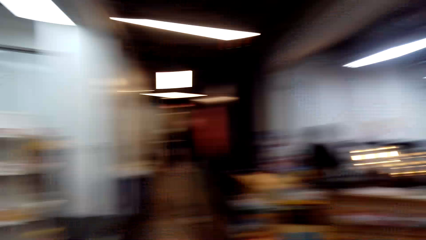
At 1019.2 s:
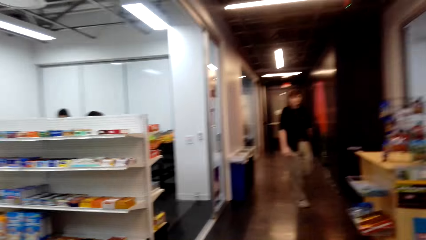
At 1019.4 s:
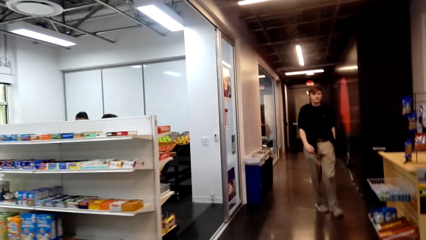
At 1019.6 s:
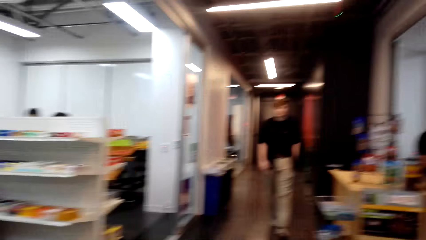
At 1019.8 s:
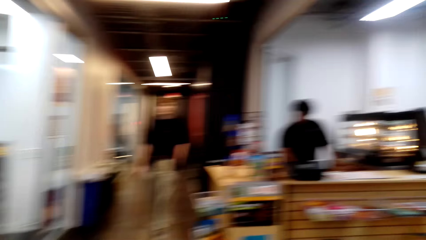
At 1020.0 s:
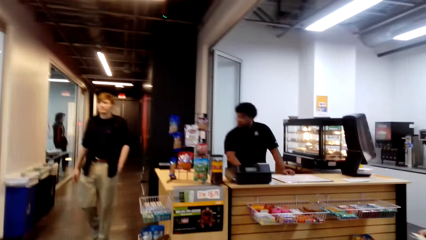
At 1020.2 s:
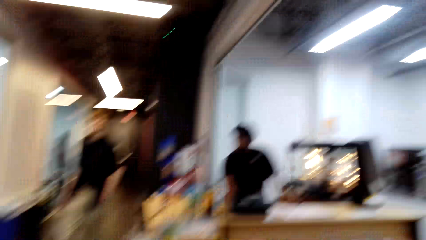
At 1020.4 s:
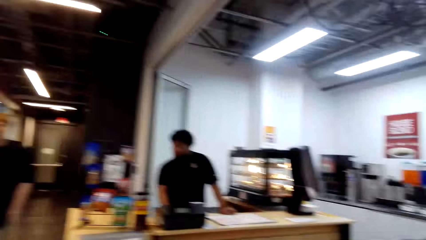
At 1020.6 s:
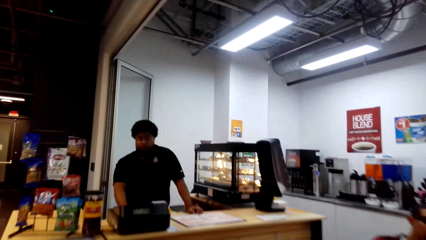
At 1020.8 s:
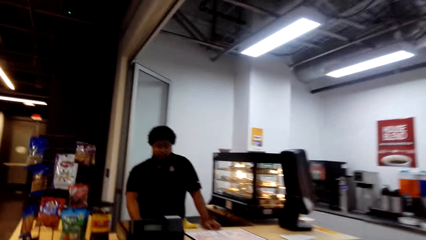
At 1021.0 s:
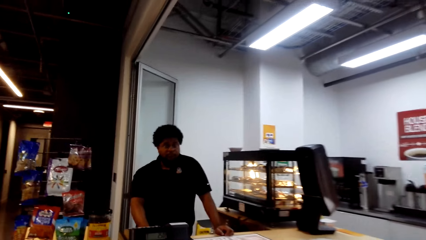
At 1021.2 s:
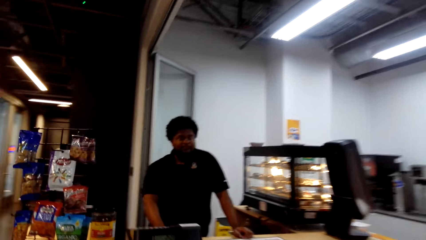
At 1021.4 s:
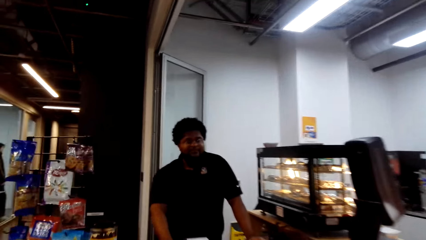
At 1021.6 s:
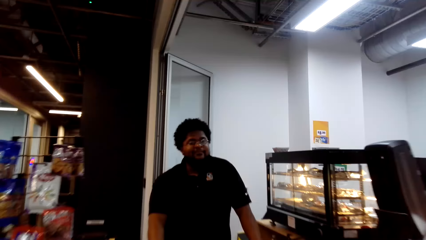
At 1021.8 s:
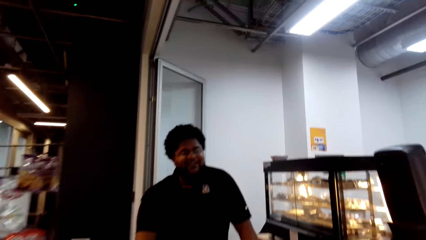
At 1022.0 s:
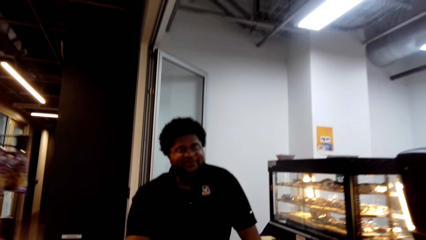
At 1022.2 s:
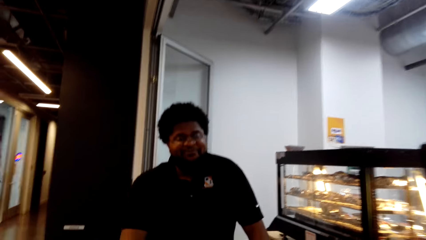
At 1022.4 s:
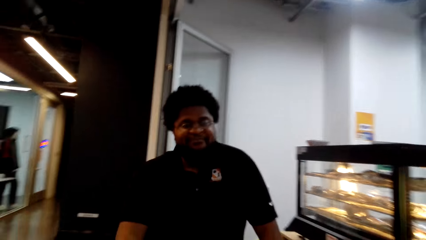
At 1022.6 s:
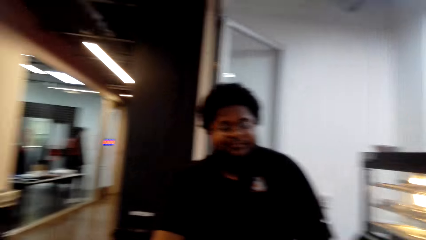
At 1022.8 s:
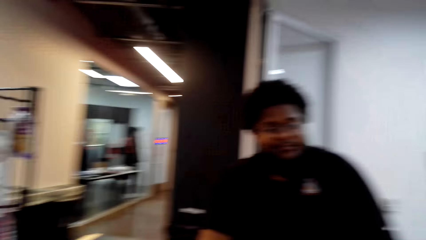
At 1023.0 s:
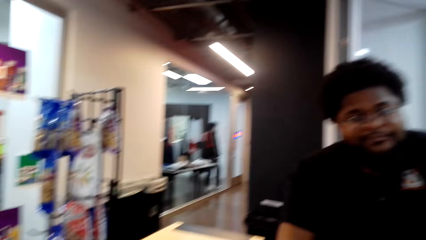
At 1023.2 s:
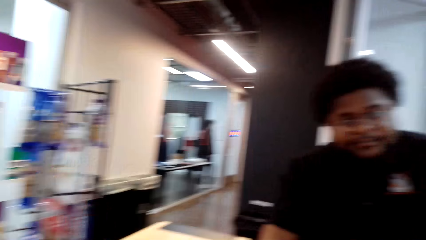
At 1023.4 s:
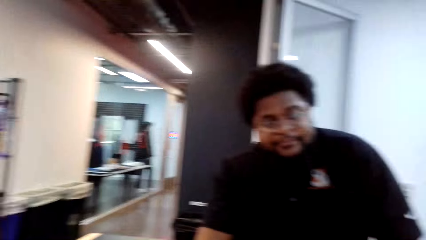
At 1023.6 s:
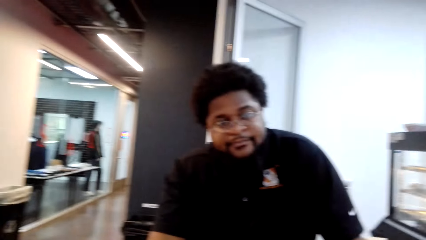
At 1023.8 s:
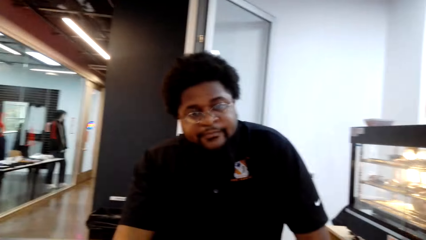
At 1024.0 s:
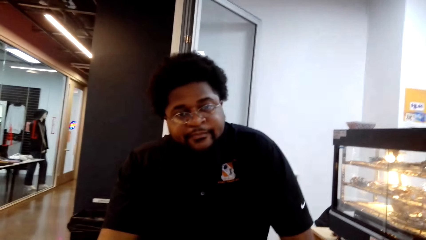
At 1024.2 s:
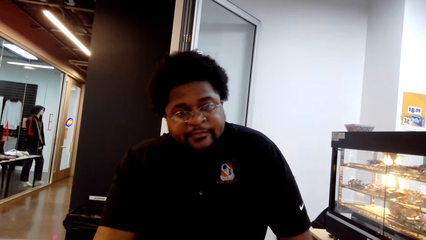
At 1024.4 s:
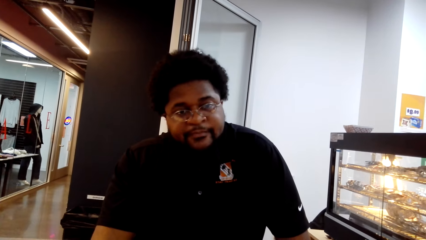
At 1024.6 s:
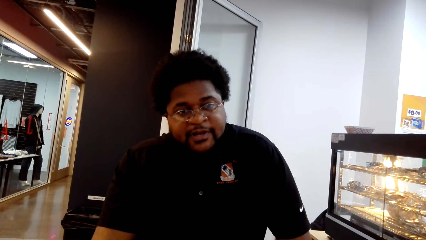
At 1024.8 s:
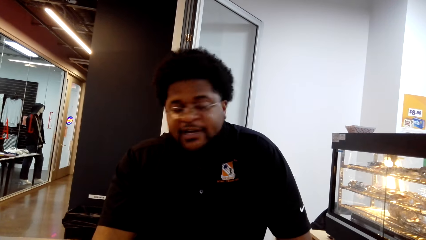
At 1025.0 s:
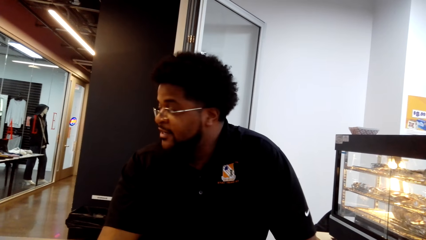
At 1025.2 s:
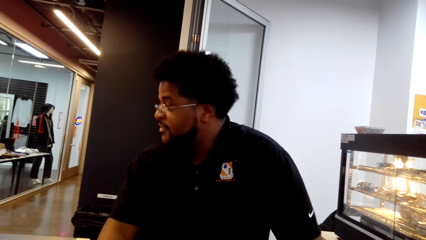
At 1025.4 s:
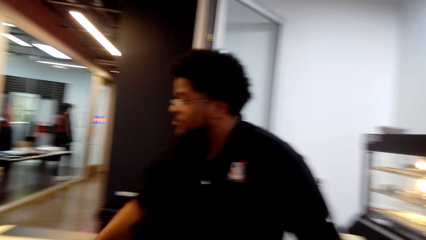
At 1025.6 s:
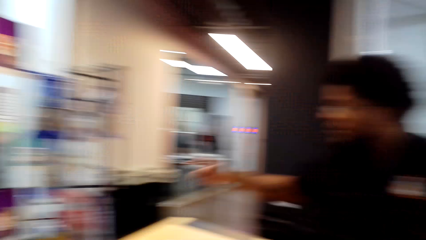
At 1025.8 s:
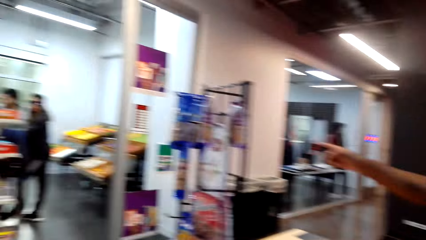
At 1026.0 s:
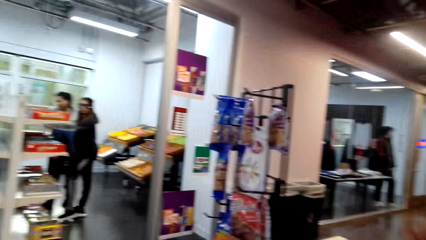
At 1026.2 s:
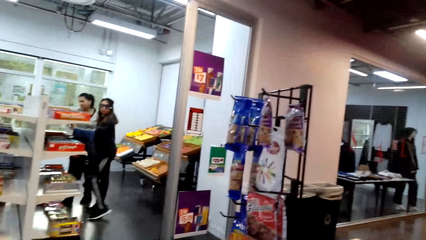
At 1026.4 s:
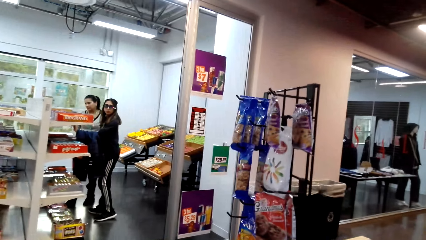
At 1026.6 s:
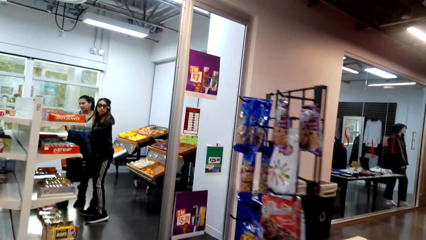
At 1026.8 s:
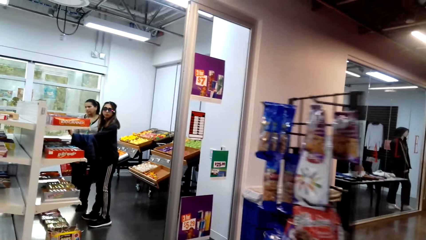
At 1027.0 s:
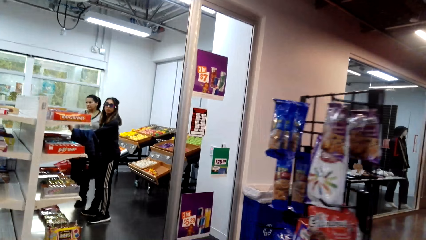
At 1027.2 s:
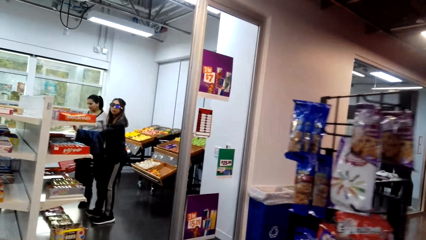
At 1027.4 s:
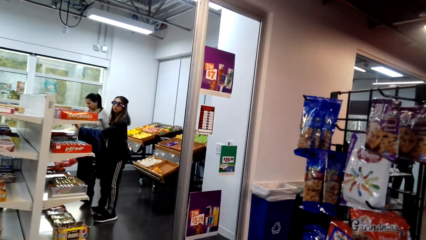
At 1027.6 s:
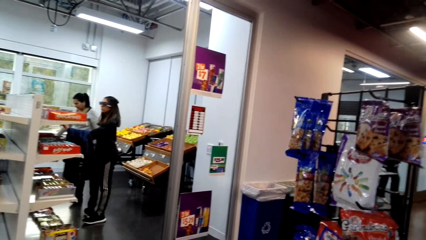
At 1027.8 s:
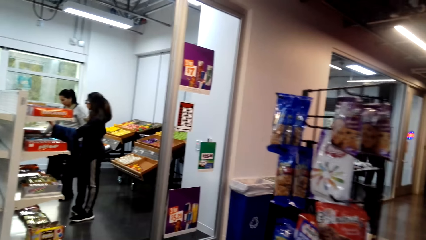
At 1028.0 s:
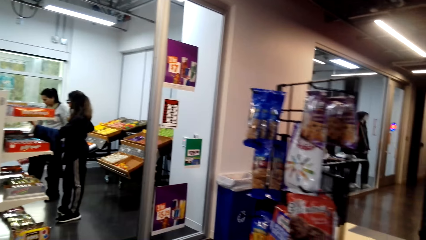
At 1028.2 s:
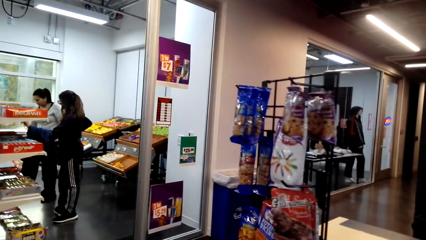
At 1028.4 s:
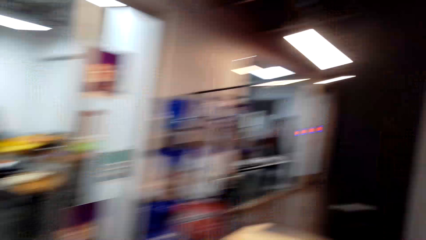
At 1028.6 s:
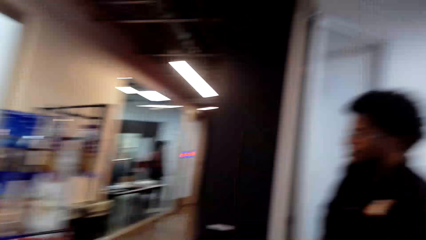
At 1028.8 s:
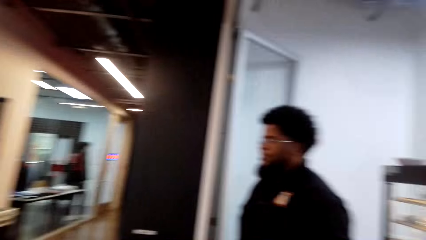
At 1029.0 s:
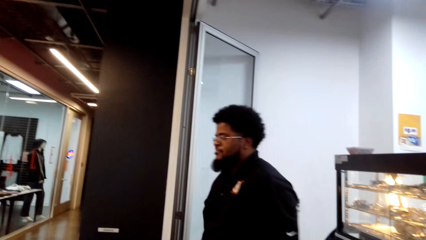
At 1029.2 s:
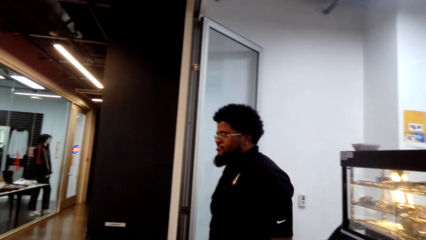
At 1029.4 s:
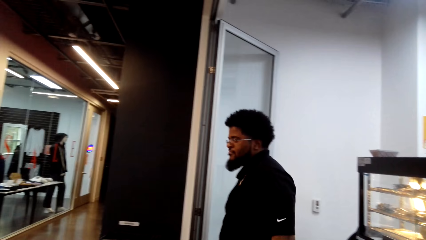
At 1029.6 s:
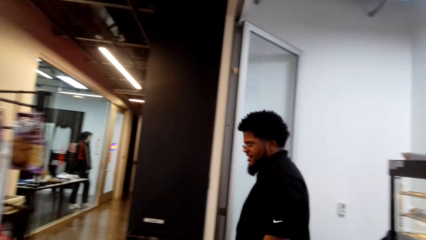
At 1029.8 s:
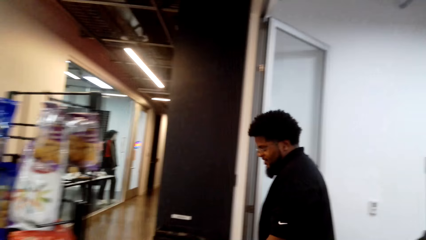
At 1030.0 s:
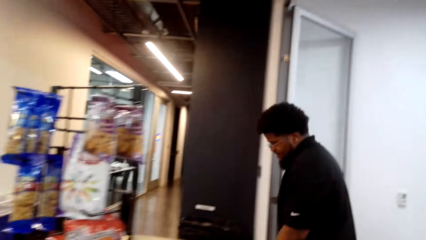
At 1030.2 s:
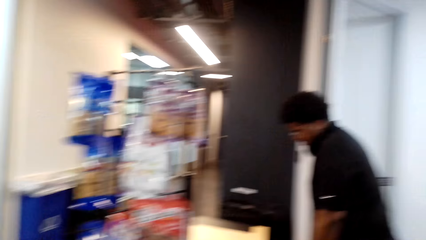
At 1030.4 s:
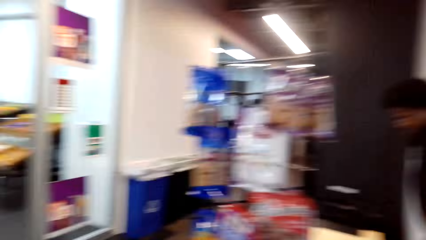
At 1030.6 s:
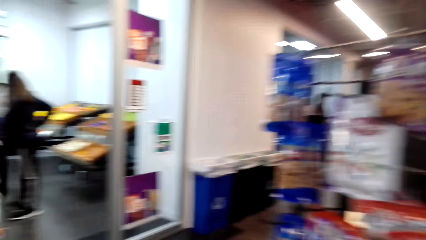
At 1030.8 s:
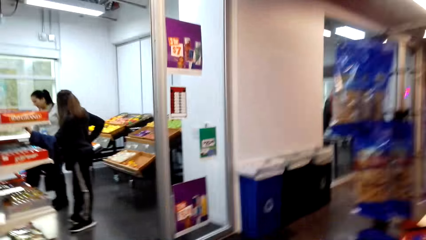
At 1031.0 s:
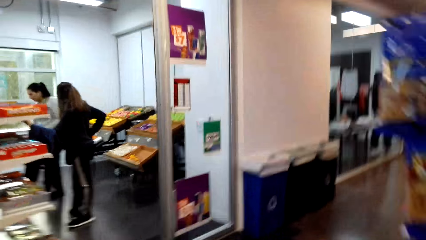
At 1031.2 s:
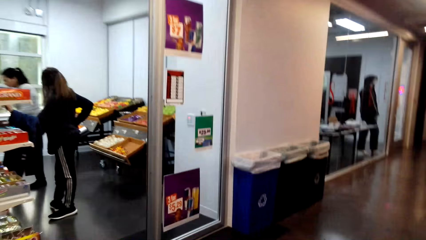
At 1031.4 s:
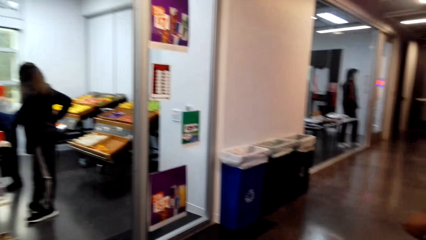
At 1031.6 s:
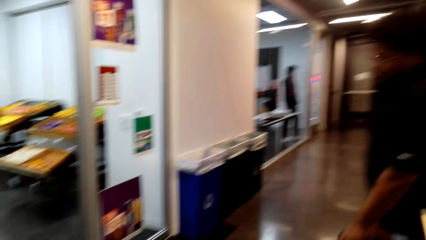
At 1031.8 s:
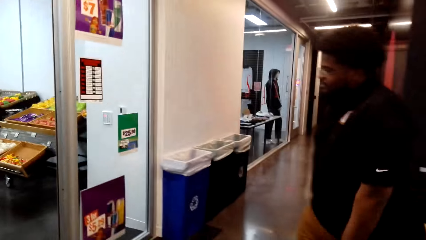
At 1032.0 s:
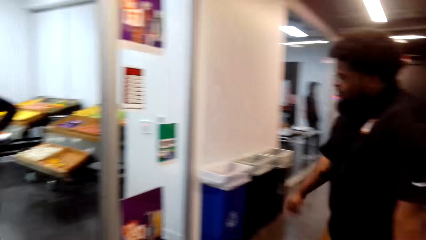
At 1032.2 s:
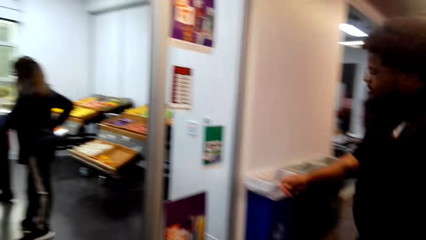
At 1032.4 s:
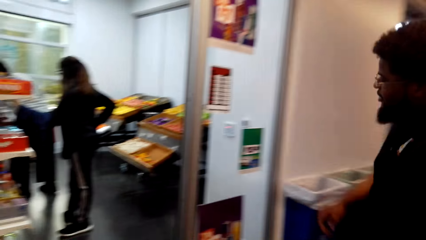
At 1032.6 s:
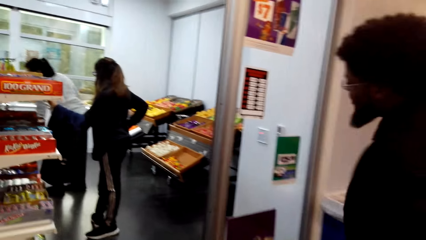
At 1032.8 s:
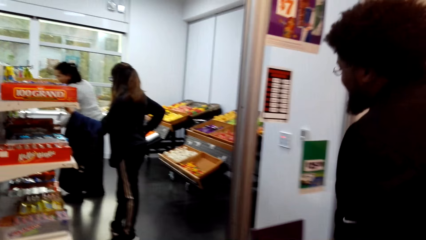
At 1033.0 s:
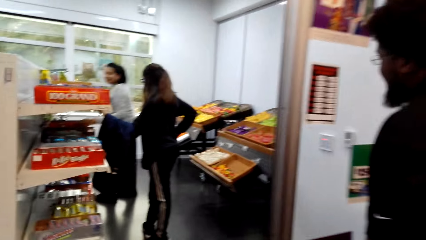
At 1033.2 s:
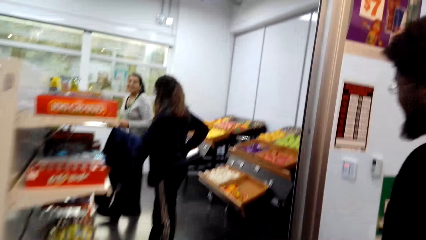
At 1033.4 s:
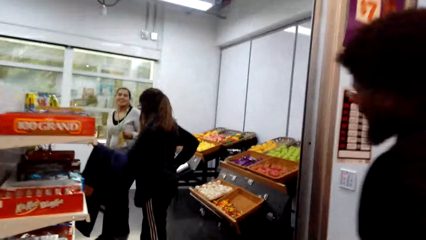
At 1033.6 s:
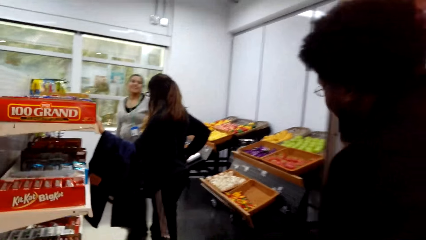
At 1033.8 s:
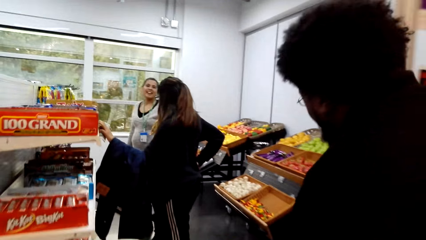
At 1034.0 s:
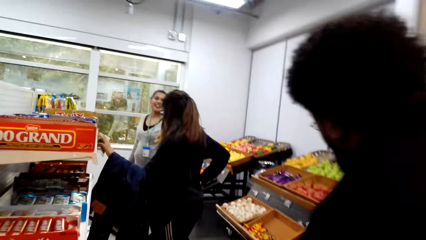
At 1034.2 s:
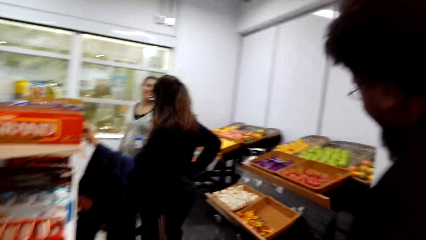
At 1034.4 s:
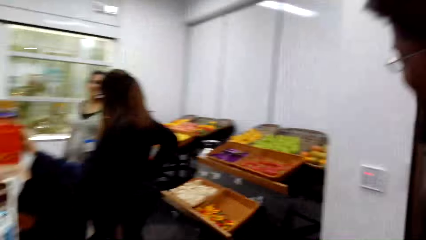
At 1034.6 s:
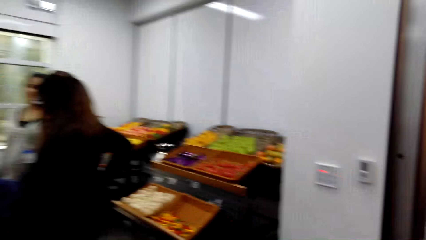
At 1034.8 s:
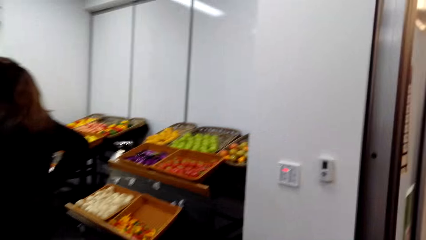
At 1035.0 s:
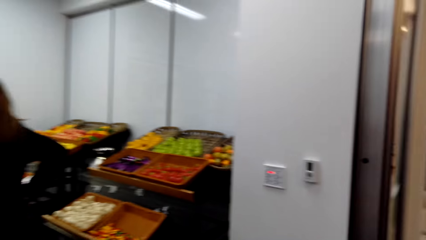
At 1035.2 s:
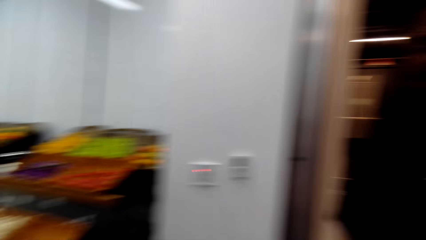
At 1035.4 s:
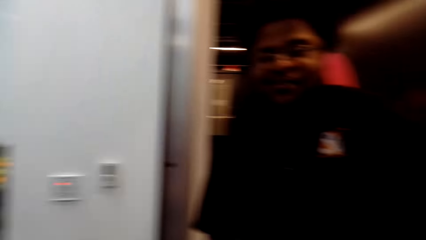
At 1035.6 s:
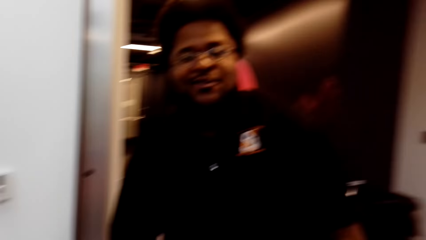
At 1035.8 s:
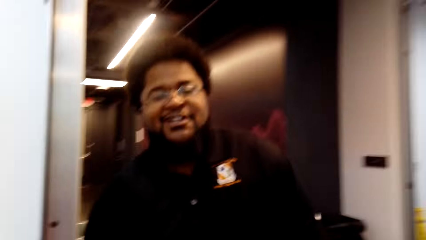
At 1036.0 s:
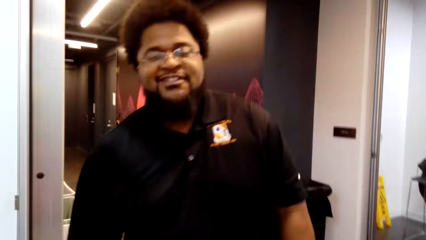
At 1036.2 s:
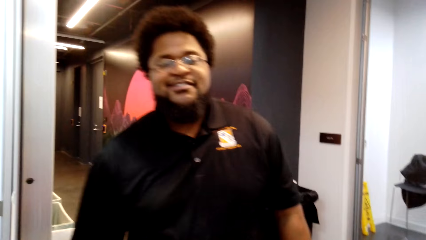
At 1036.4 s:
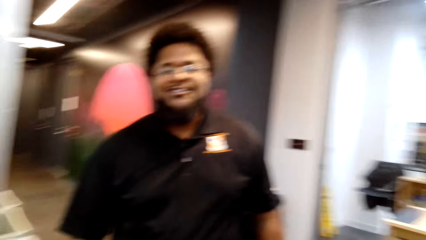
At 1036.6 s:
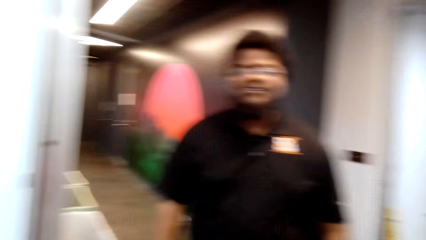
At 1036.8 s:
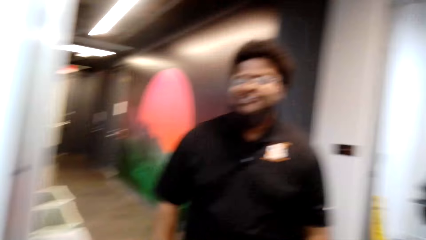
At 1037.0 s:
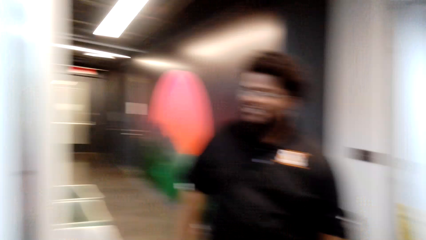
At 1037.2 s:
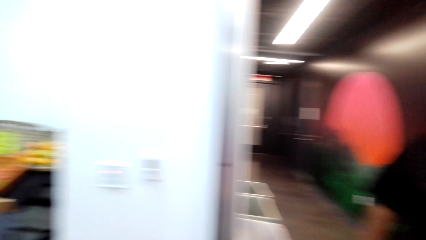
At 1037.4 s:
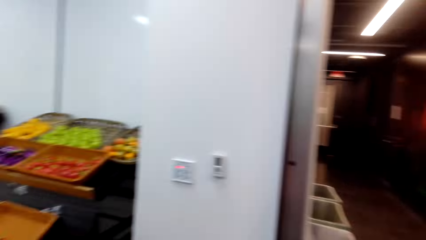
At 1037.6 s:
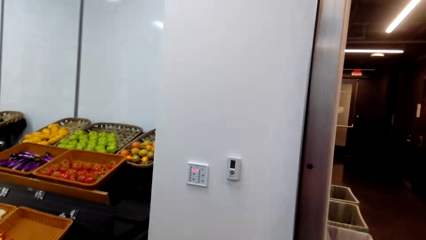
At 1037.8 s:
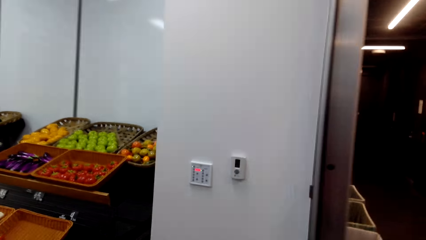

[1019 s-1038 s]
The camera wearer walks in the supermarket. They look around. They talk to a man. They walk in the supermarket. The man walks in the supermarket. The camera wearer talks to the man.
